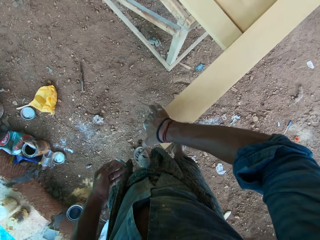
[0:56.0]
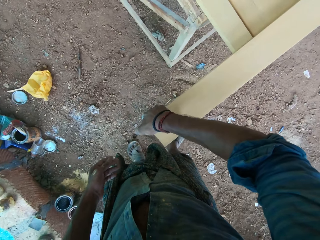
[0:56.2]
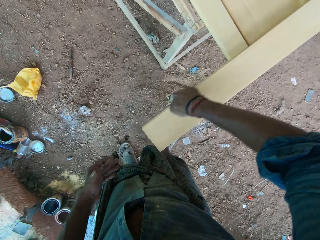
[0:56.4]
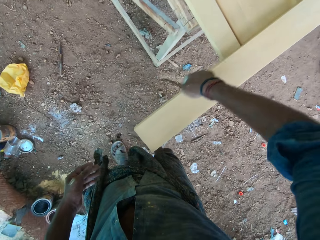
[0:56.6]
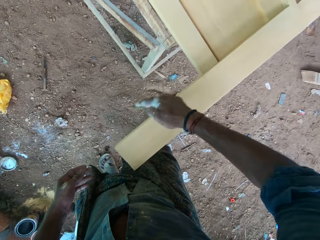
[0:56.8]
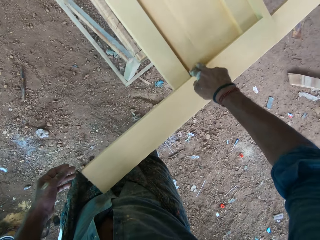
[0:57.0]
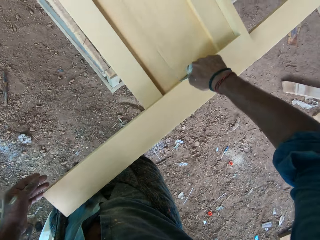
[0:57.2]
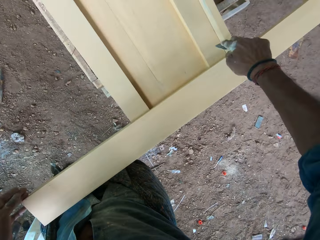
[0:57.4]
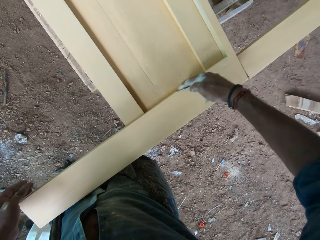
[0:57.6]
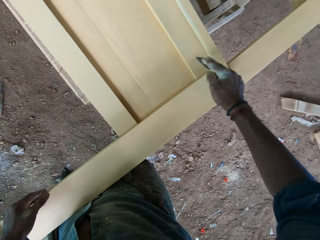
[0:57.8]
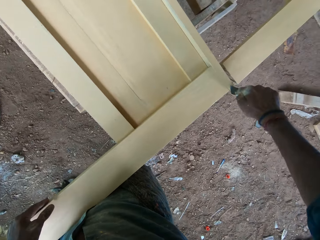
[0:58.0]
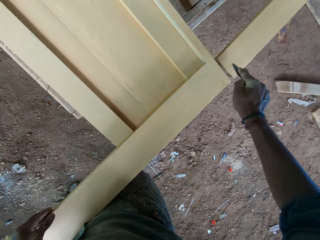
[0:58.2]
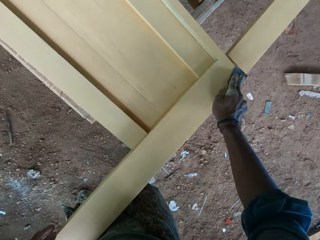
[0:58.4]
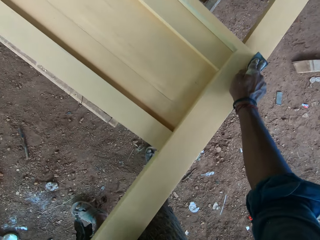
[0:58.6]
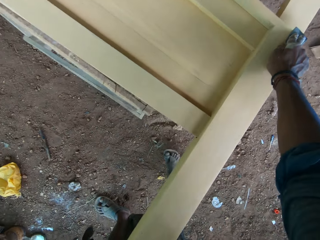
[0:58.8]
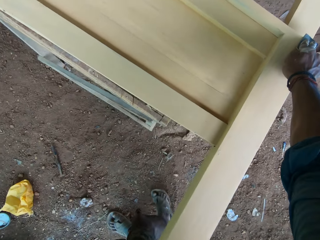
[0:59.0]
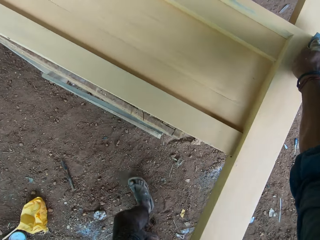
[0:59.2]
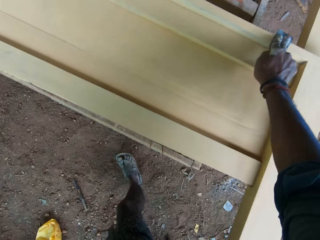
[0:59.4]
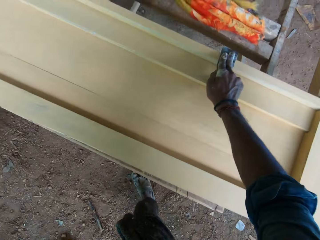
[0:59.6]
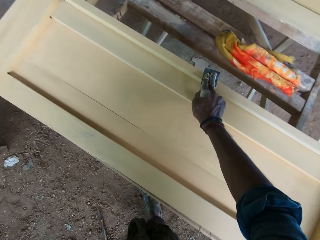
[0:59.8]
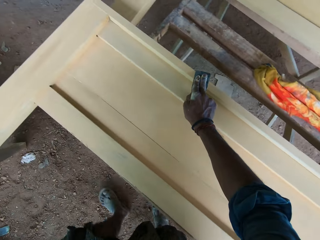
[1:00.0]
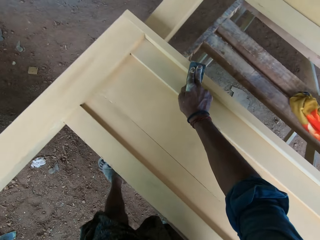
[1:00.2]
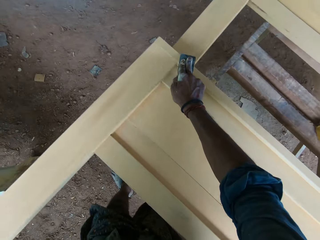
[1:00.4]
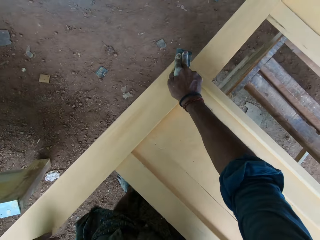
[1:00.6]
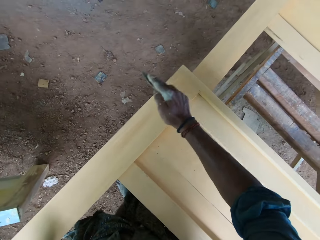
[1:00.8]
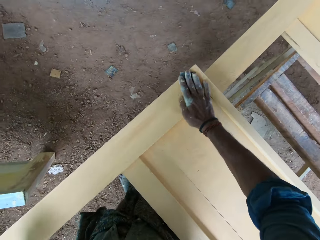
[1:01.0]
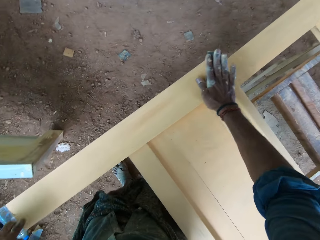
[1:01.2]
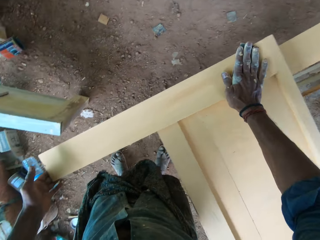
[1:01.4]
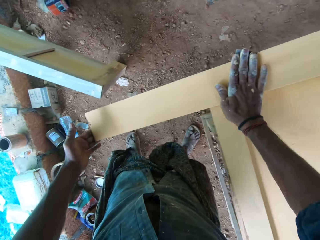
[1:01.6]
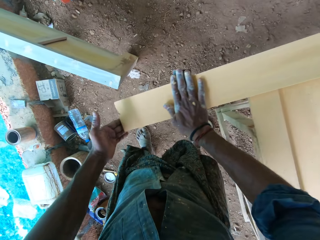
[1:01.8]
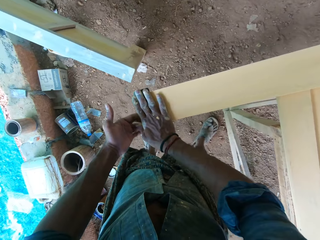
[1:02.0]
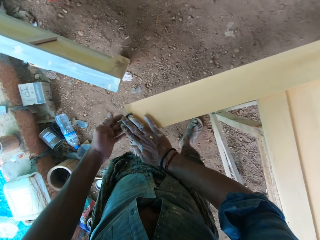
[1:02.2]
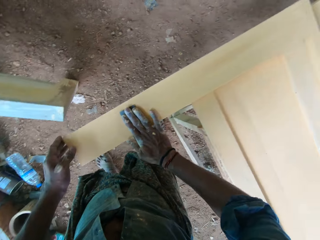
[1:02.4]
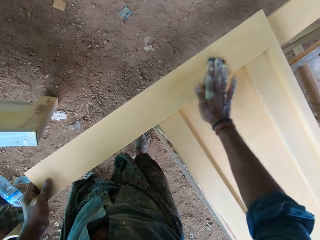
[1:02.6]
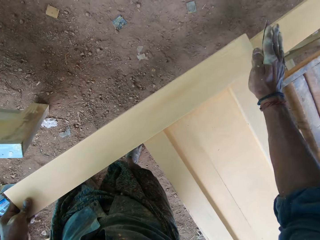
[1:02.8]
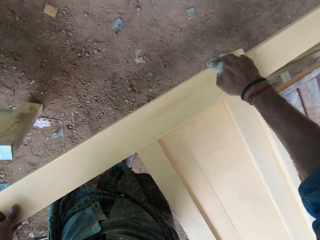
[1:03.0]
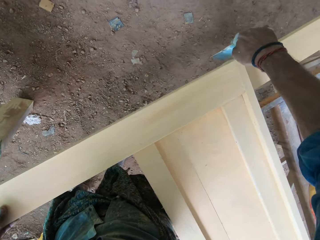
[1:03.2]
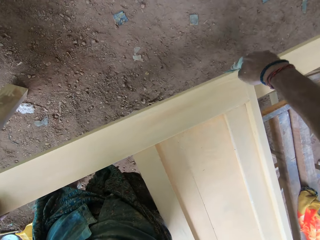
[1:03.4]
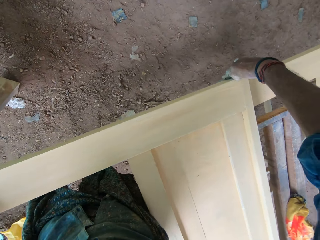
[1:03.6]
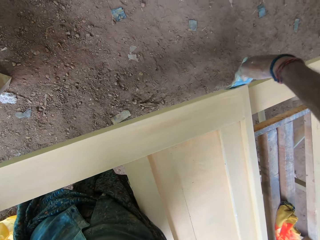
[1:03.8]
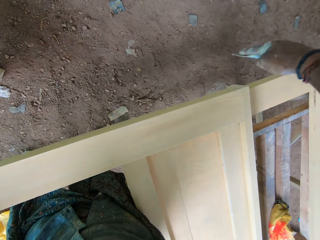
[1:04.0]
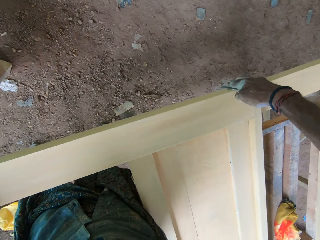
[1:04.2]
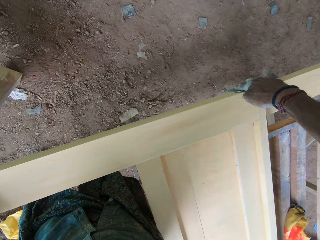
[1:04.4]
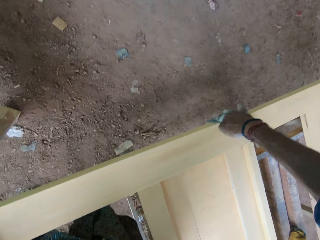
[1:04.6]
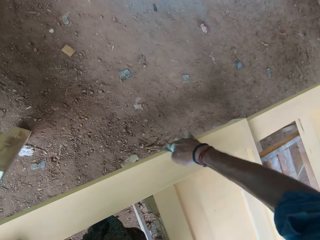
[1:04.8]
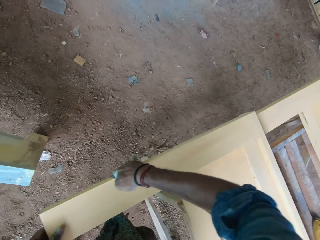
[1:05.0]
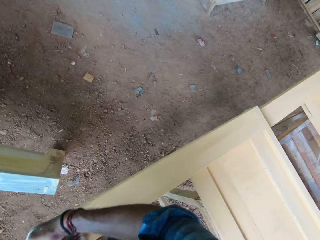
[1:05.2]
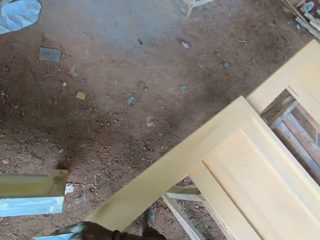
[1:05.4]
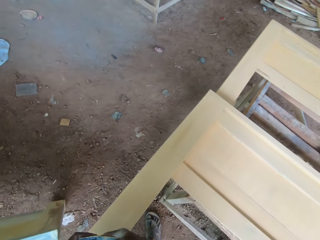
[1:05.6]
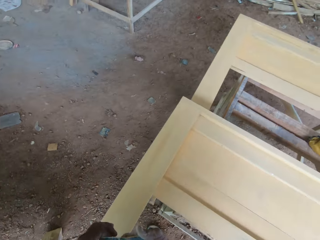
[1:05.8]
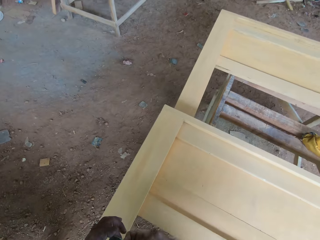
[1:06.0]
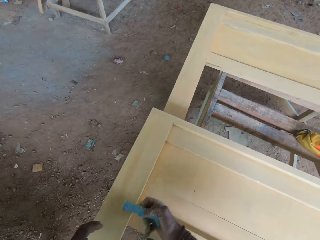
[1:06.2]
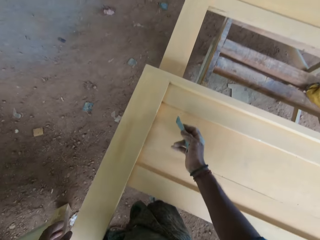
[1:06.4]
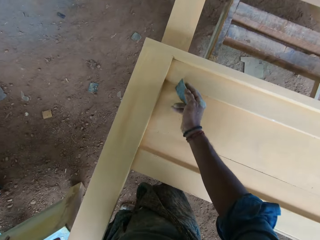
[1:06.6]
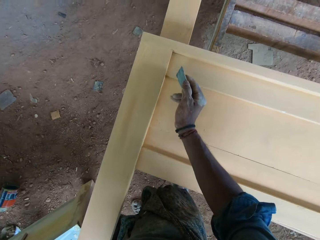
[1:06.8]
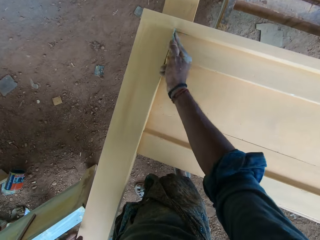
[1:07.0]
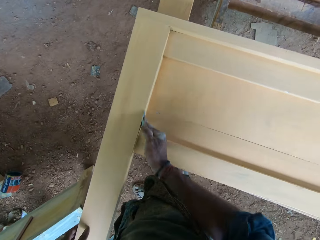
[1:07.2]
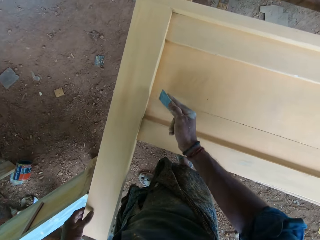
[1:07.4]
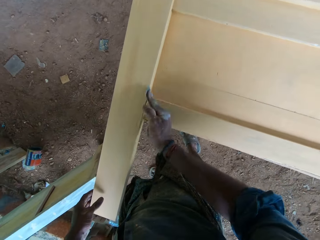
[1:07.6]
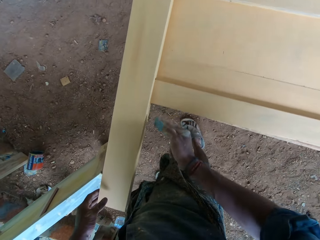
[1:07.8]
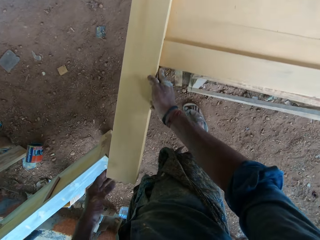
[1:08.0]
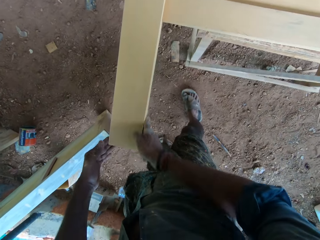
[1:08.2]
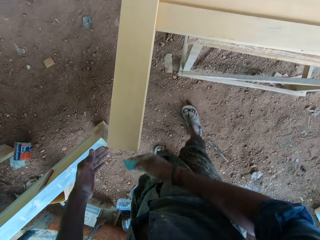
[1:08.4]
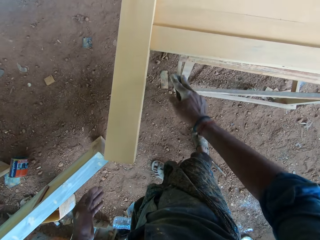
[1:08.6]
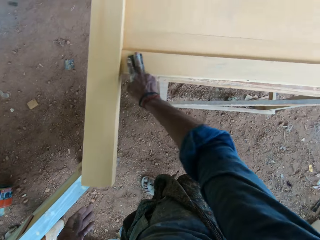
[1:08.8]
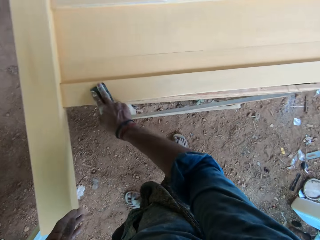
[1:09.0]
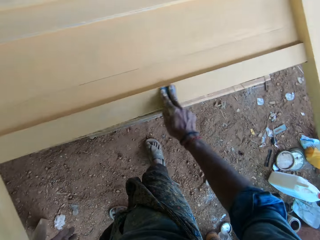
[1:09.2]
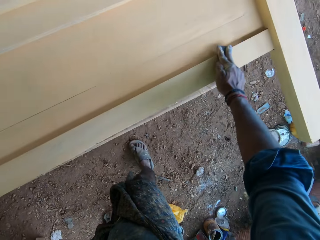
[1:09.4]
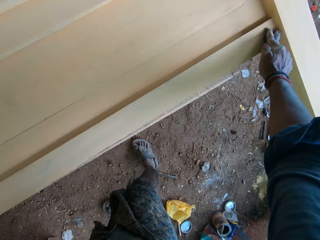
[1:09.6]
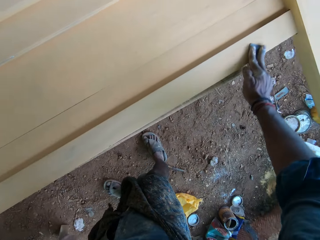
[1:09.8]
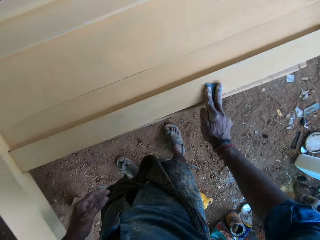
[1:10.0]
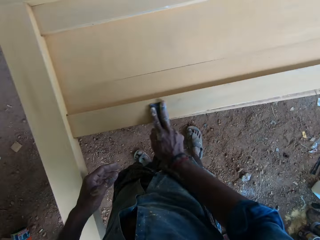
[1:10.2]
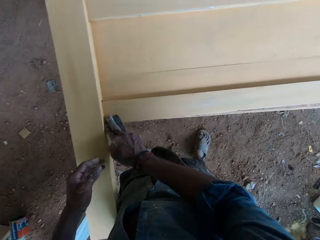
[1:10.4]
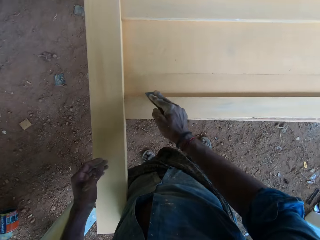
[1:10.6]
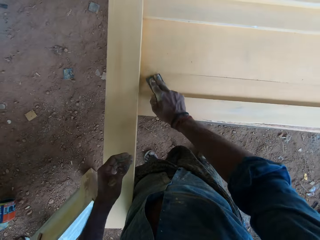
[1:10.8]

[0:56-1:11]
The camera wearer adjusts the sandpaper with his hands. He uses the sandpaper in his right hand on the piece of furniture on the workbench.

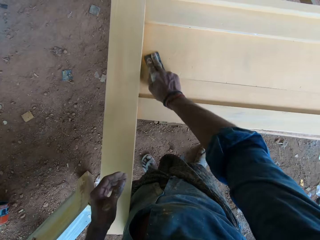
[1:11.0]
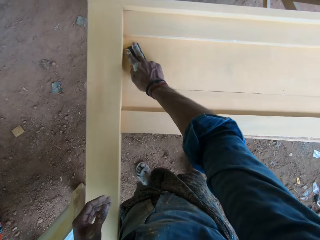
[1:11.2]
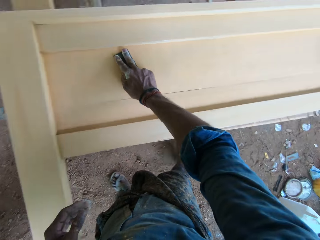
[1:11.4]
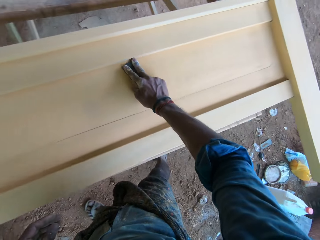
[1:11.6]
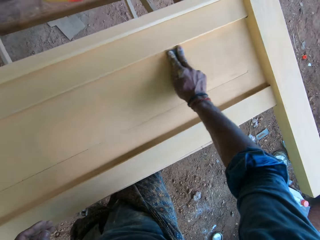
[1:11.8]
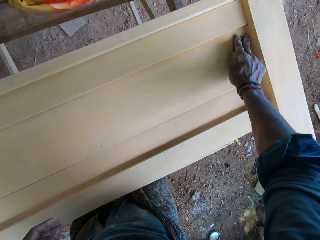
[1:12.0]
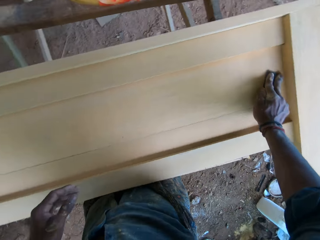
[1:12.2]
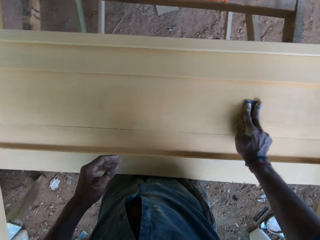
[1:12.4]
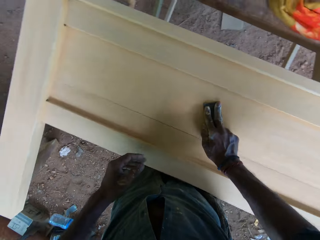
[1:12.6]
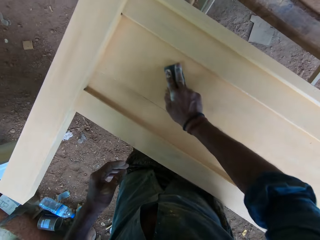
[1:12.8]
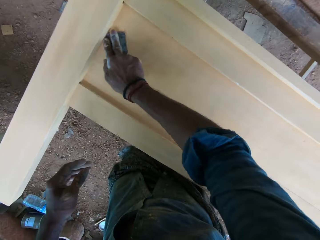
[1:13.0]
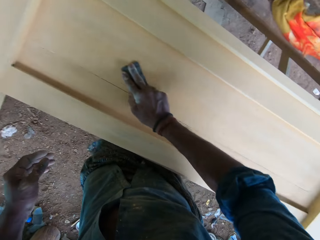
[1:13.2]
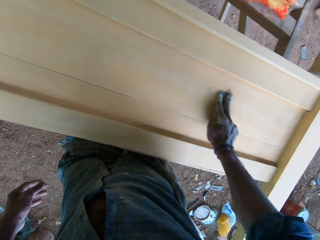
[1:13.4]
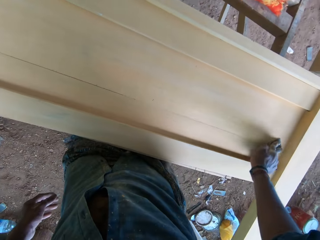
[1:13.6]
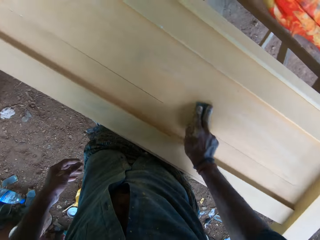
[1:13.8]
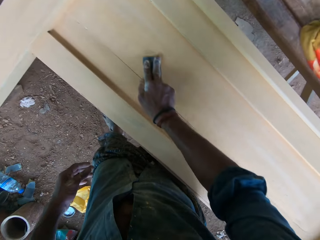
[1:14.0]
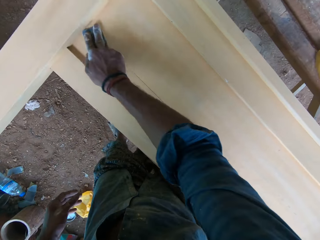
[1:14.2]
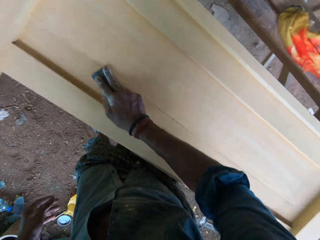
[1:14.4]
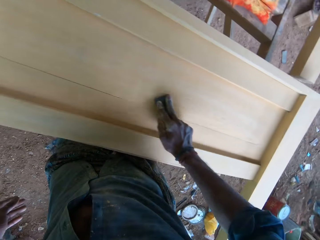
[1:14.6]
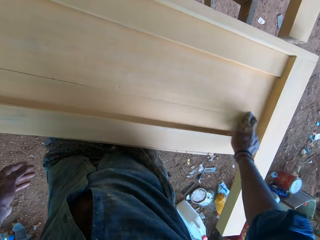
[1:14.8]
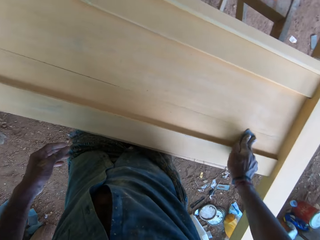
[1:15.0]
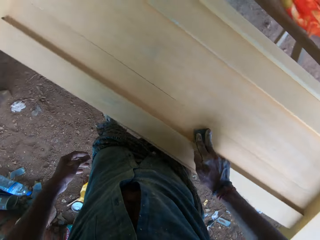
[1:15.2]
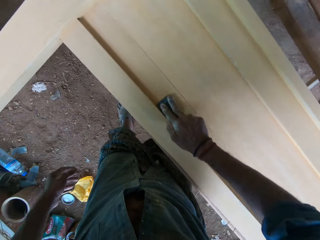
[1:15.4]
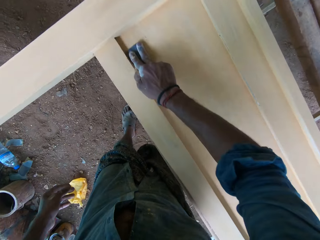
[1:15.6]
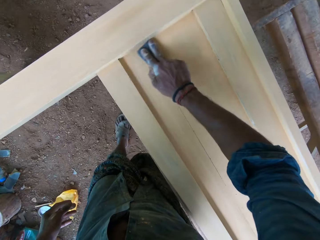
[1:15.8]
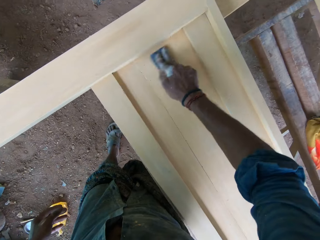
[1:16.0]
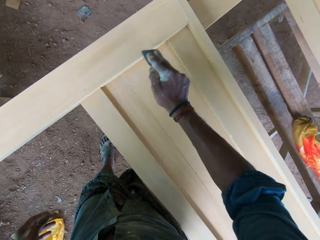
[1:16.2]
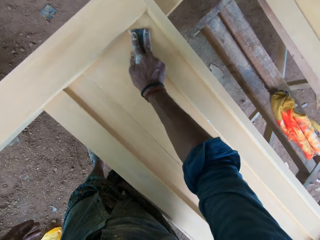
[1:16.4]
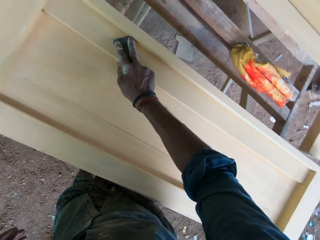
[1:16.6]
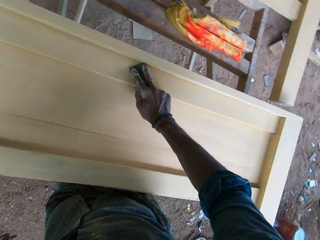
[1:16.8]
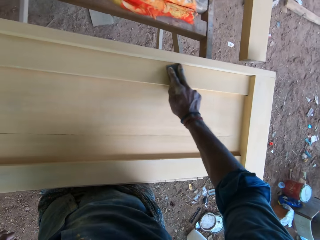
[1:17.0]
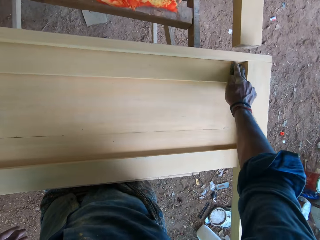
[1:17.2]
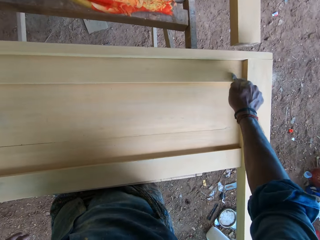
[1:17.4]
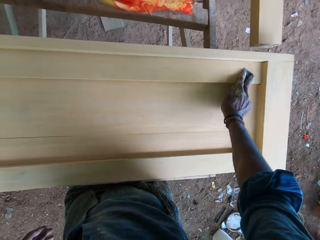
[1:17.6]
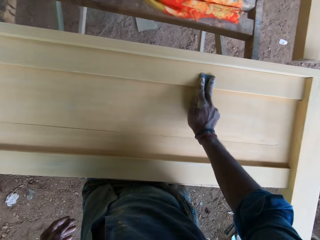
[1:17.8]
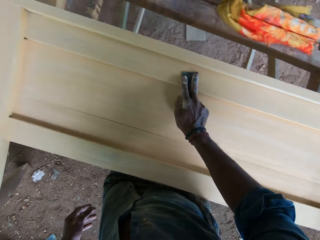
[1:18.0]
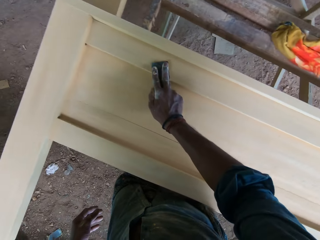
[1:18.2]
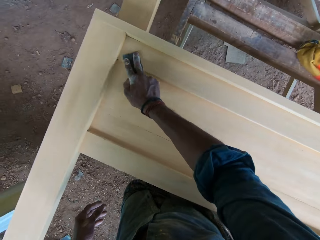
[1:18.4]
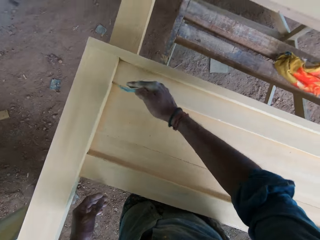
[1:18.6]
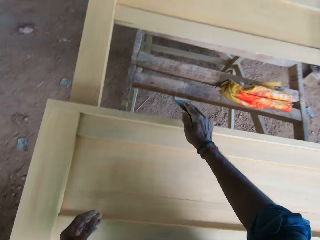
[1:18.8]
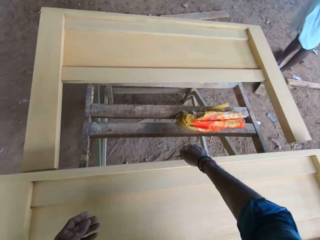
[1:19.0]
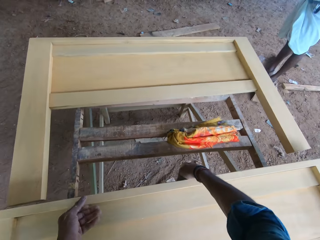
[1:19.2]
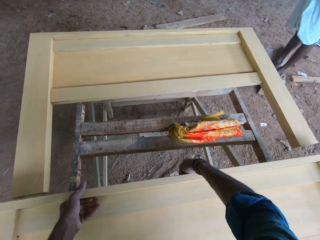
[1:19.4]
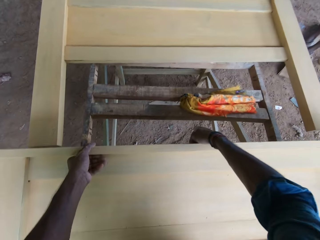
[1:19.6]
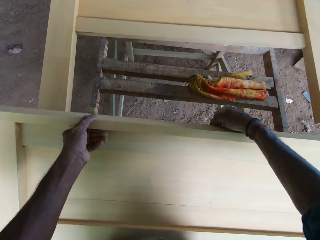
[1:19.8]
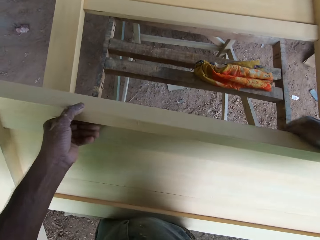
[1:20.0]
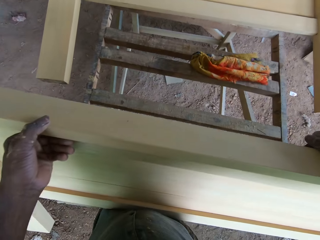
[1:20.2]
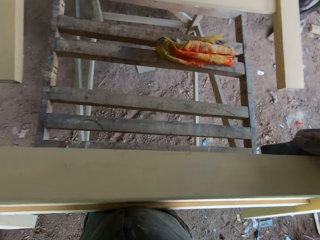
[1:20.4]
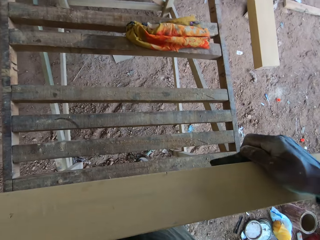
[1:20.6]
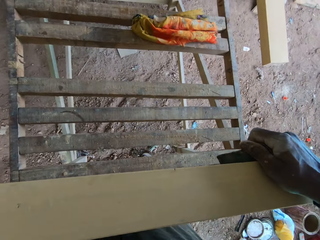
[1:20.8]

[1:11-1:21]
The camera wearer turns the piece of wood. He adjusts the piece of furniture on the workbench with his hands.
